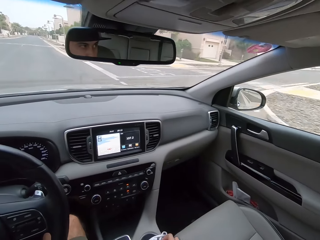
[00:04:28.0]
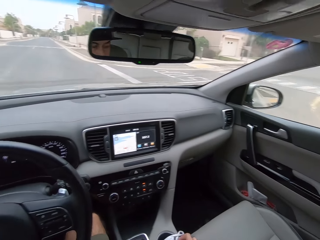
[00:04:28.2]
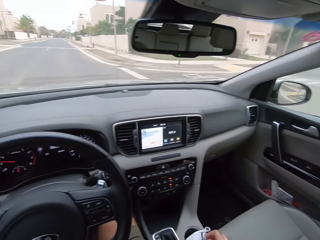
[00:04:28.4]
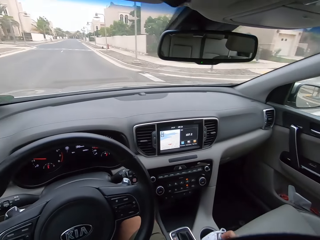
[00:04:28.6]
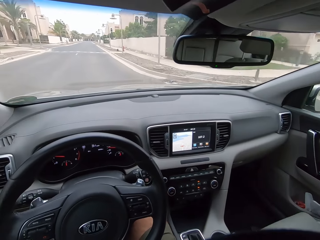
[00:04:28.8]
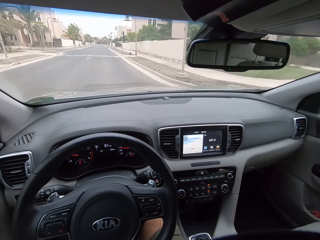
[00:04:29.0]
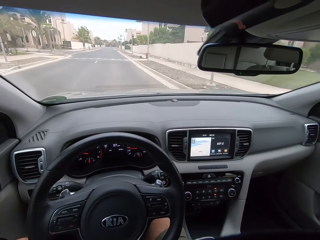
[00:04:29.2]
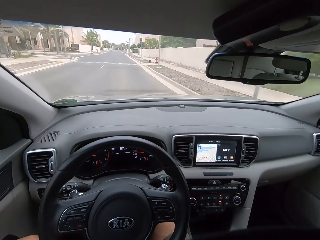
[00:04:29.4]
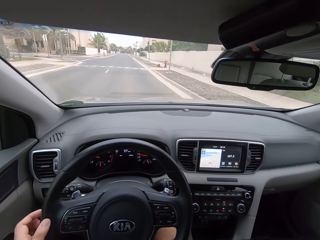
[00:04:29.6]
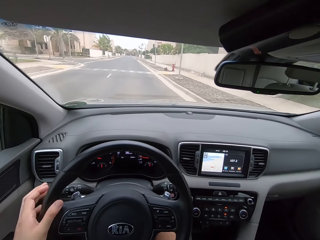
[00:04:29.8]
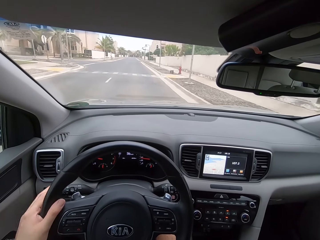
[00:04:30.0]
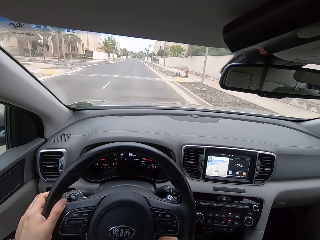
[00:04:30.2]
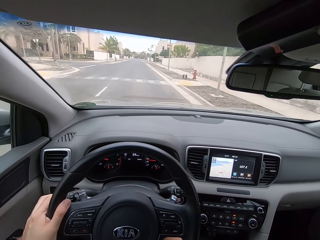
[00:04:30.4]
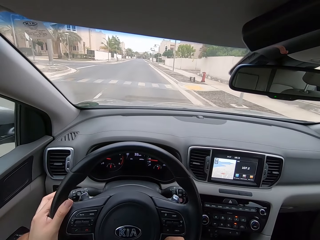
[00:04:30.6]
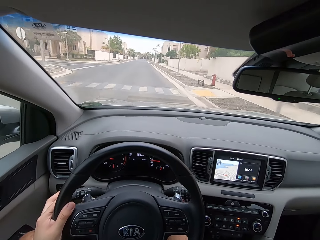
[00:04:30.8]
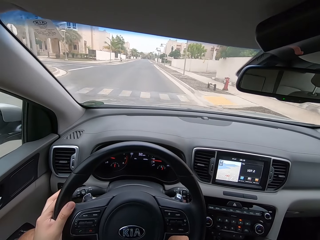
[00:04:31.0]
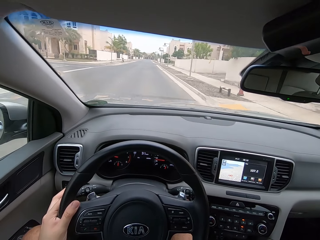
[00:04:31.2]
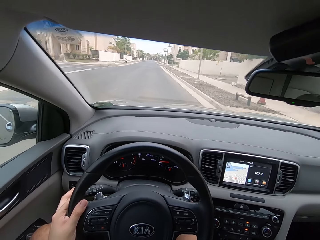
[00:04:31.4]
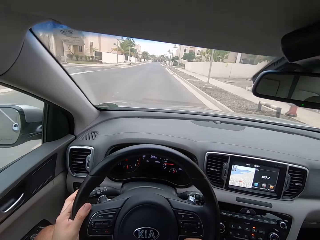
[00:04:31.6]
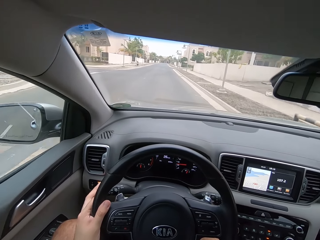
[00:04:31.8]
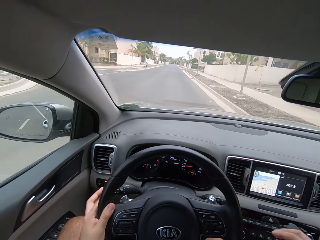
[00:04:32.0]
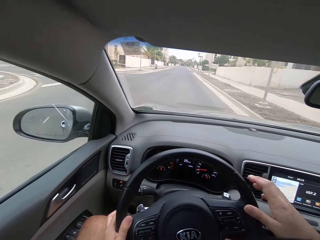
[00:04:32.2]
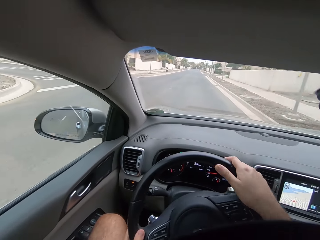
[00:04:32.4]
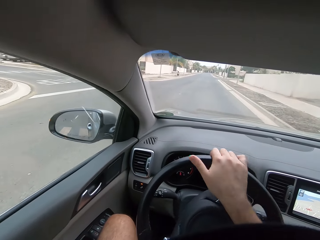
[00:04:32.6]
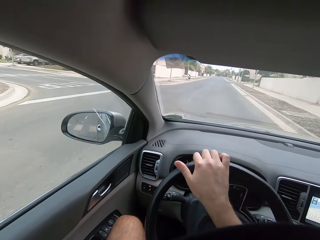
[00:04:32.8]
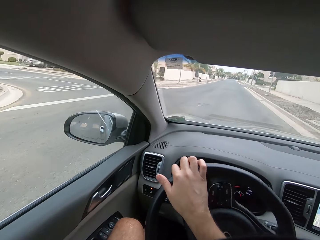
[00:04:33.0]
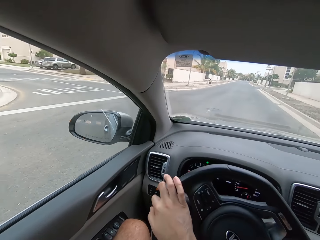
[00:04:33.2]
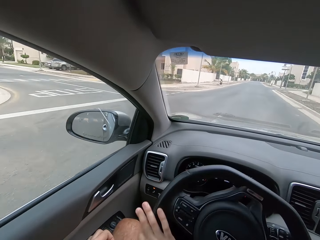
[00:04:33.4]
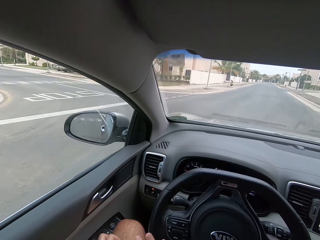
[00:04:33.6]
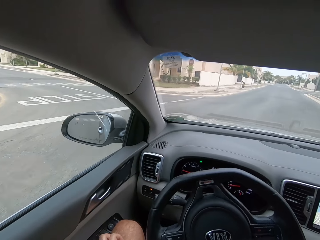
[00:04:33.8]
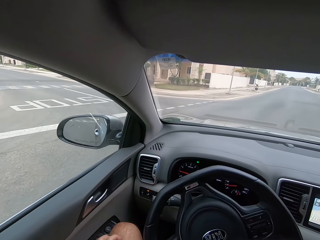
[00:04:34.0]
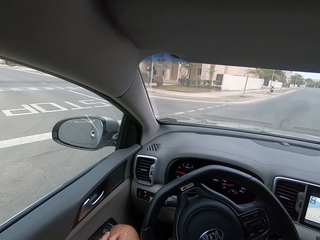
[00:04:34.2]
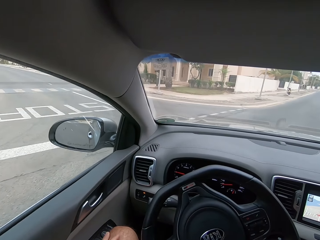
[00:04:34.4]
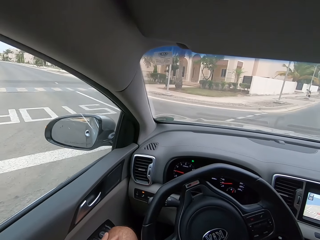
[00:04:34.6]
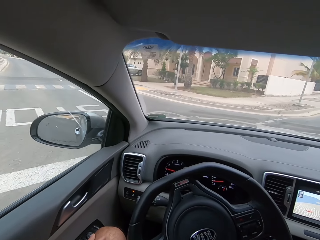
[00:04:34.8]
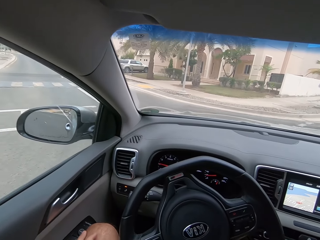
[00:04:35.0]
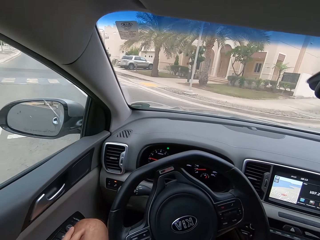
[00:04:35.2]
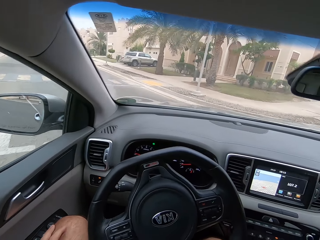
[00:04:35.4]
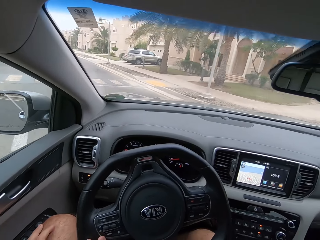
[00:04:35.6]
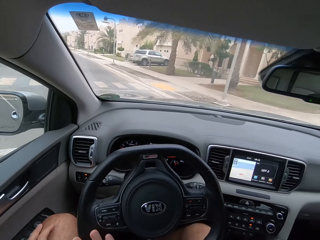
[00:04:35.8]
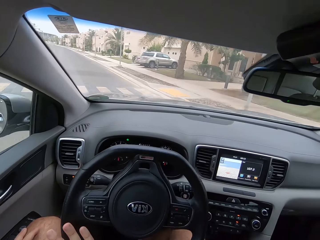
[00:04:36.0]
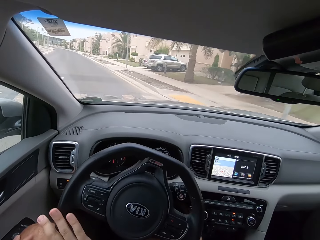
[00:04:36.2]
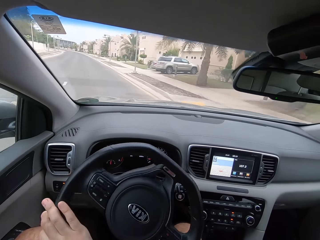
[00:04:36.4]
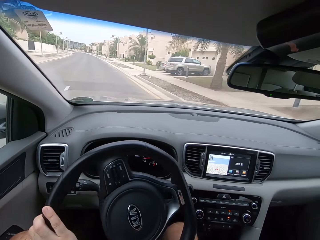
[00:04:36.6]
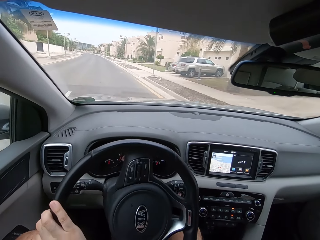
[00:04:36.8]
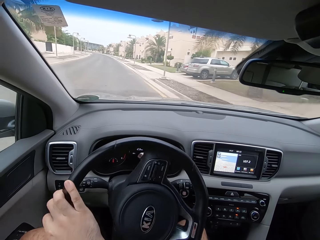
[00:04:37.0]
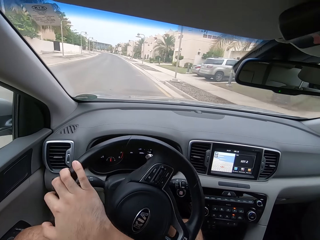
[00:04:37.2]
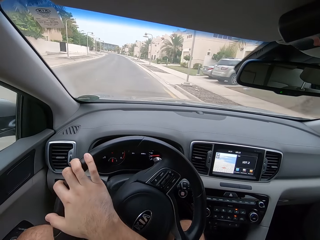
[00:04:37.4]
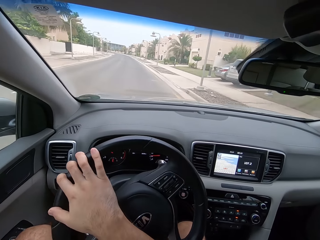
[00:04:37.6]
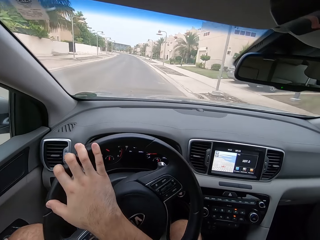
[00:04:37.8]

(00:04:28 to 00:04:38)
The camera wearer holds the steering wheel. They hold the steering wheel with the right hand.

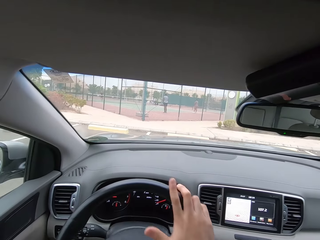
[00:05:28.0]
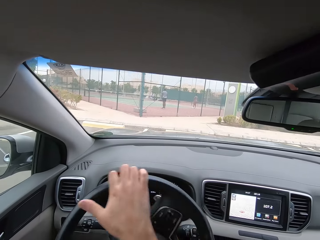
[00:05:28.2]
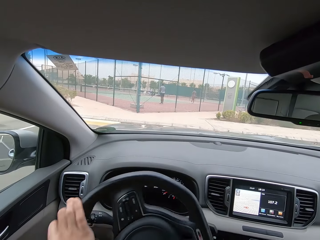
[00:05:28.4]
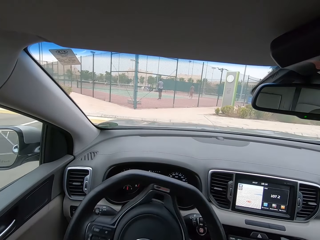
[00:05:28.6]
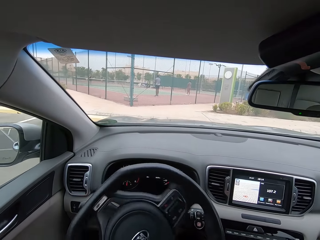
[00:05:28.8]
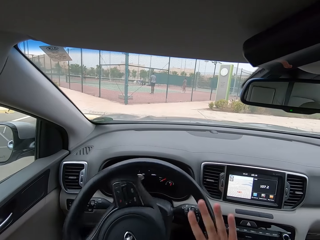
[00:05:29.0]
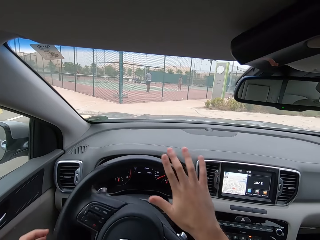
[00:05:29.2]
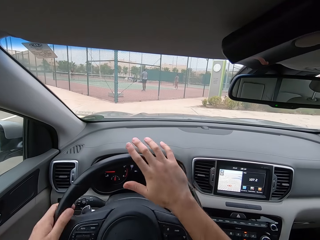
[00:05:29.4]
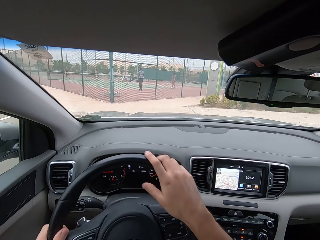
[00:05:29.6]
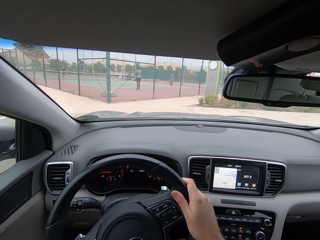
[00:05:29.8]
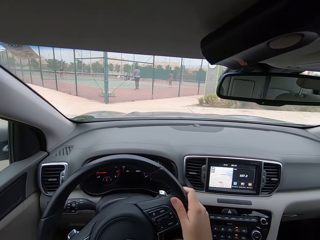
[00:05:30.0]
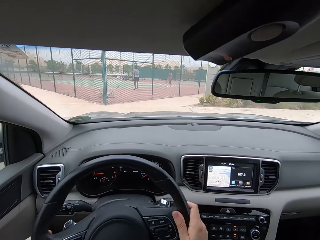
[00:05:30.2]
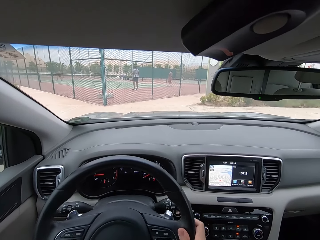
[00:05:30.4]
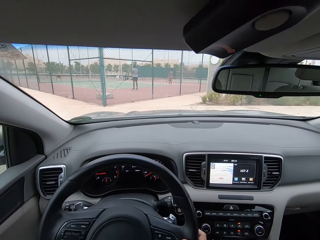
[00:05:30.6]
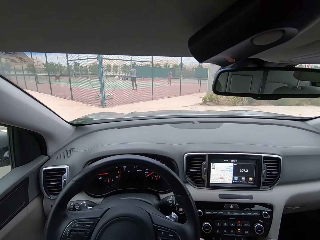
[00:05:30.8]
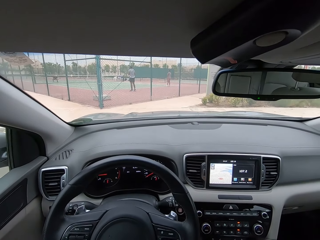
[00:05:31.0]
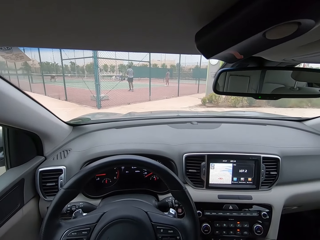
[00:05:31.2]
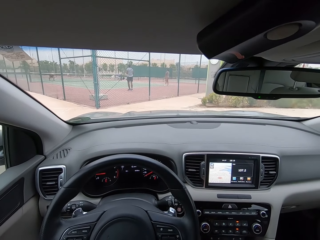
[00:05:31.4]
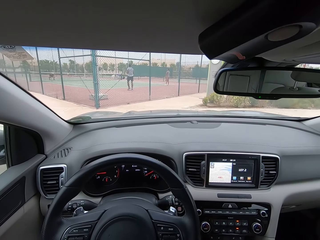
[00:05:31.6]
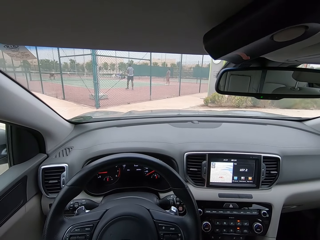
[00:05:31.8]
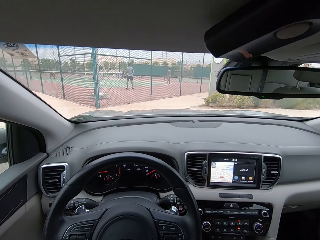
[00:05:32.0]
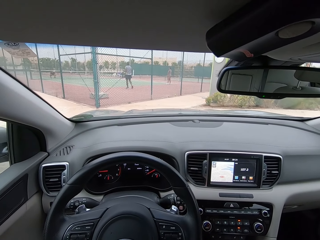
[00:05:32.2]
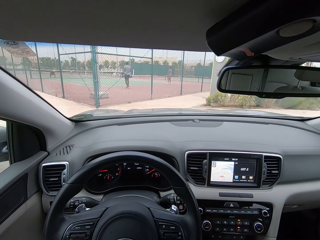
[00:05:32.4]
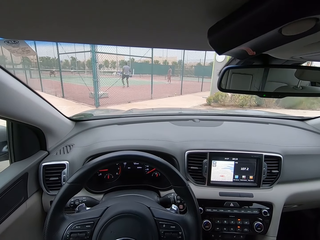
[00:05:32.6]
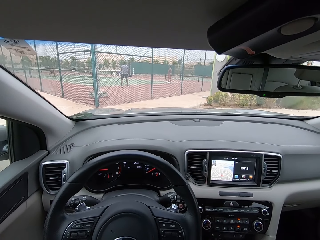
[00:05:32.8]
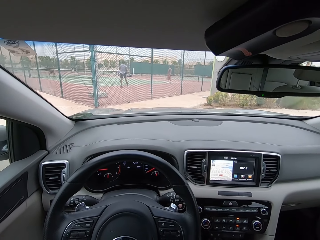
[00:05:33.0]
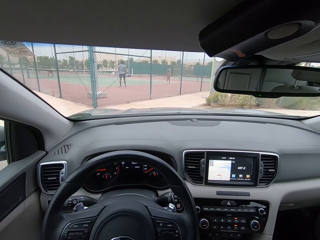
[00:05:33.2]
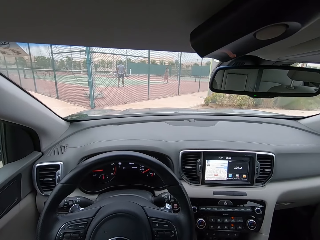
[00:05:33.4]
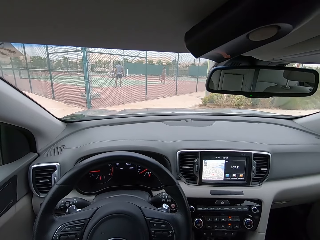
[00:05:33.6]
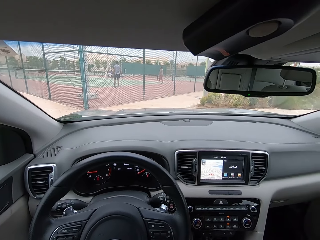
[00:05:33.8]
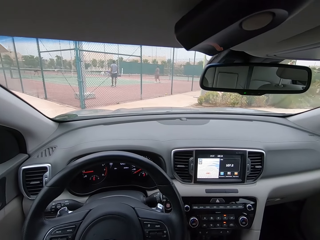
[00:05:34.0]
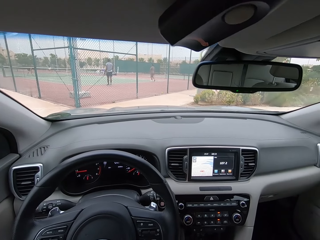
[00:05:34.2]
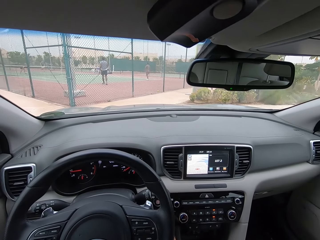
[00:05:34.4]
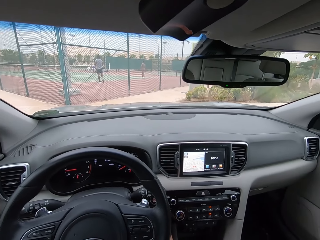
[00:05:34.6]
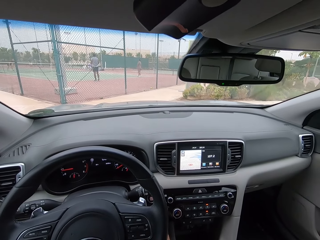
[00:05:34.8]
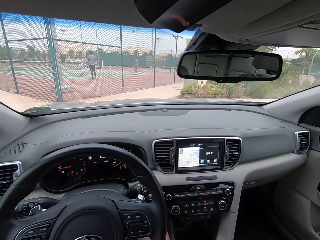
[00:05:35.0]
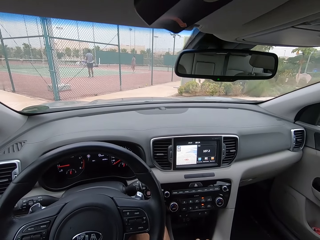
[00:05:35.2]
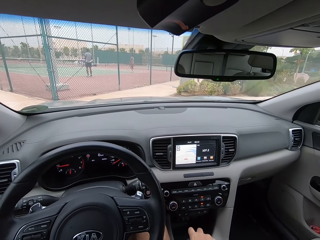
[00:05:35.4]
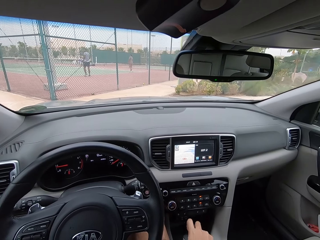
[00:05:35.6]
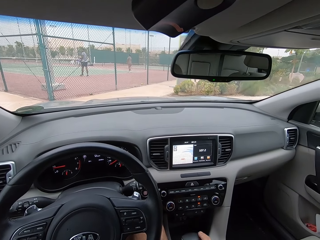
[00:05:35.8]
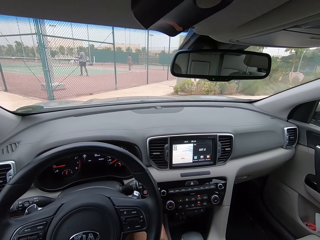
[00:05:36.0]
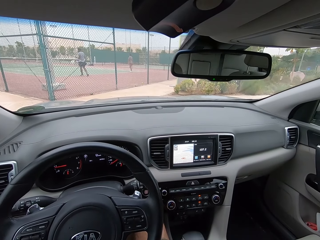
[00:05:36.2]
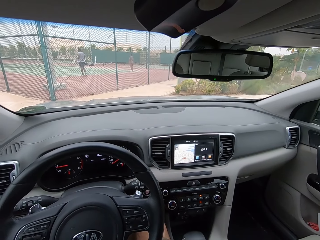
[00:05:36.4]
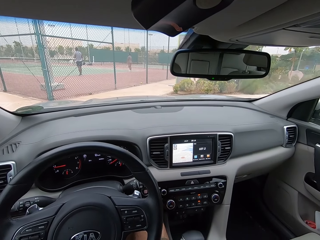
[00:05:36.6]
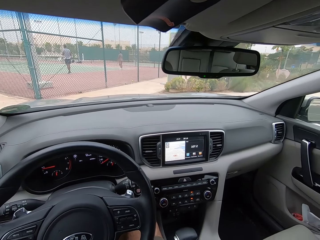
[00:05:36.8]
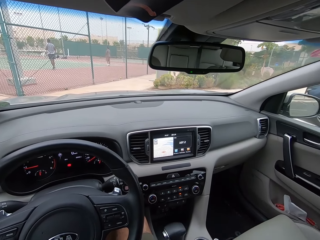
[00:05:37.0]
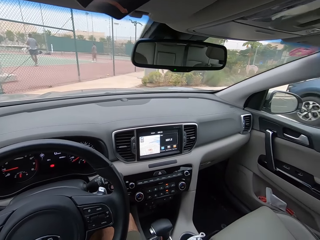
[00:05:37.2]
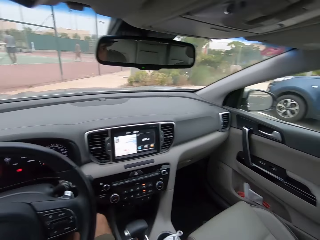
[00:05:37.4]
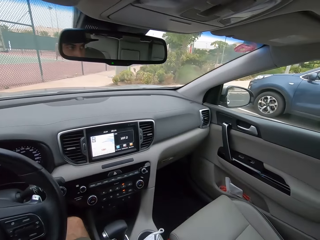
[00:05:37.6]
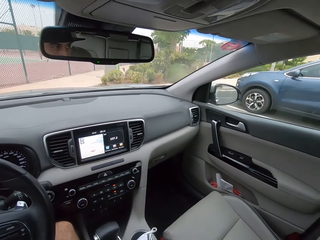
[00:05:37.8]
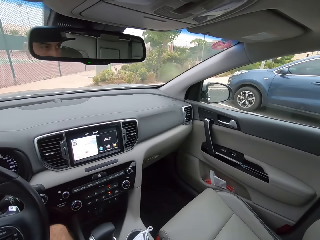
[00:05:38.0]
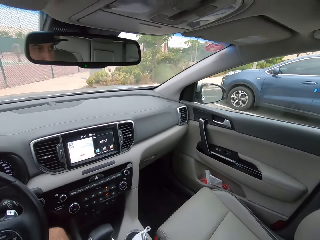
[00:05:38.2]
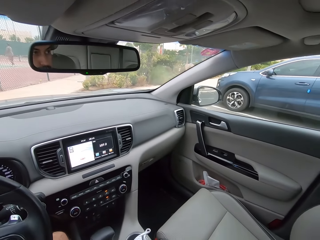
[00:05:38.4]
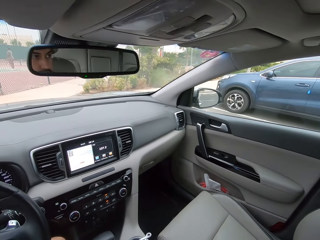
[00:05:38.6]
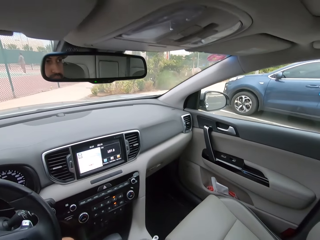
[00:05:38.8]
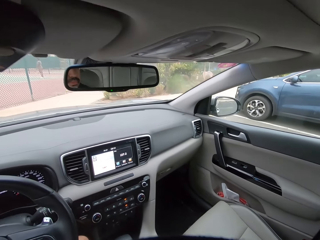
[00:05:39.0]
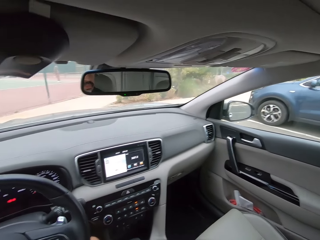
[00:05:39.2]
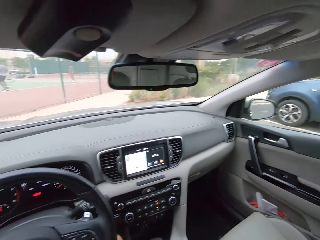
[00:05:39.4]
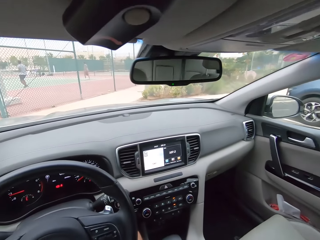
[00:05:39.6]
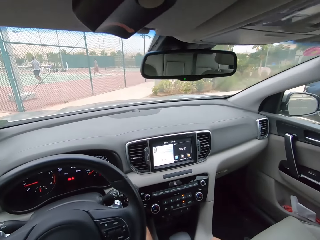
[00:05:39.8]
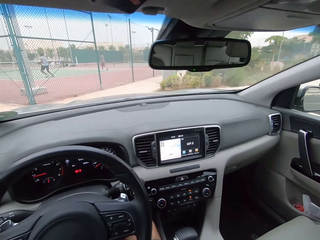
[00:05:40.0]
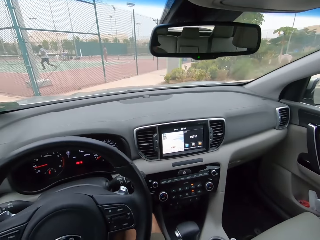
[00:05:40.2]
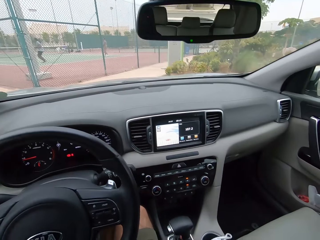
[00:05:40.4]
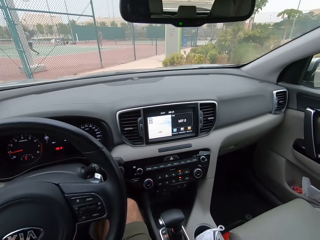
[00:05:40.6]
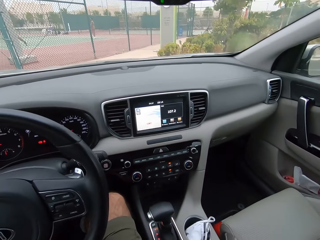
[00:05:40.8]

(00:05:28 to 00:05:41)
The camera wearer parks the car on the parking lot.
